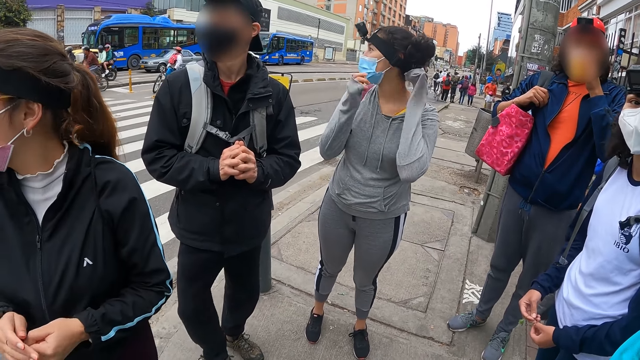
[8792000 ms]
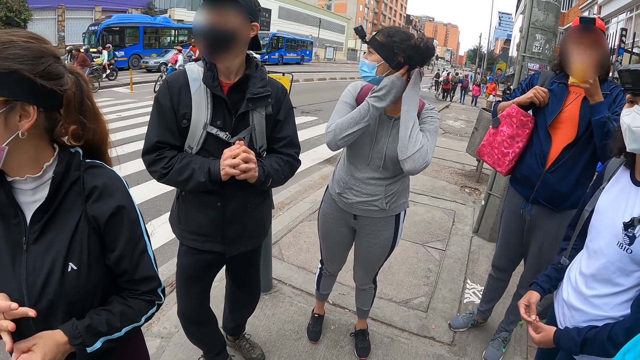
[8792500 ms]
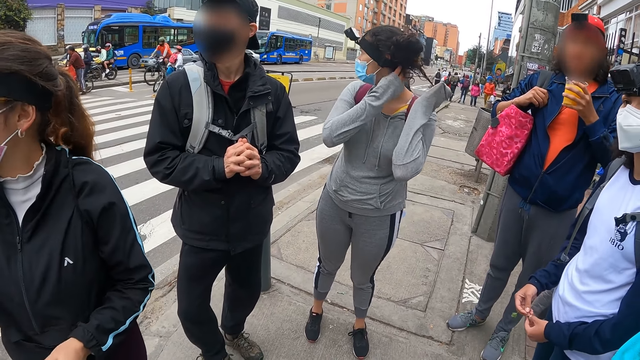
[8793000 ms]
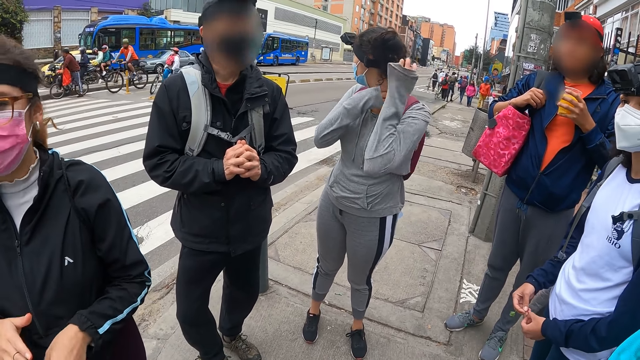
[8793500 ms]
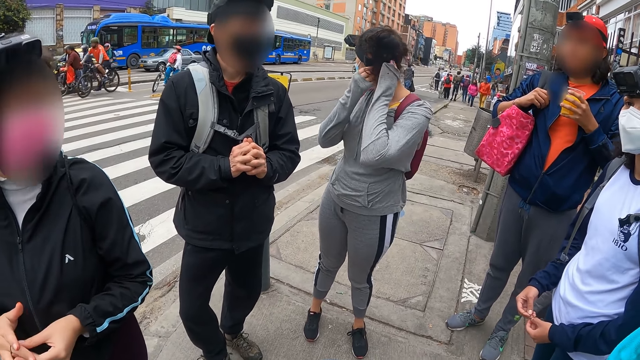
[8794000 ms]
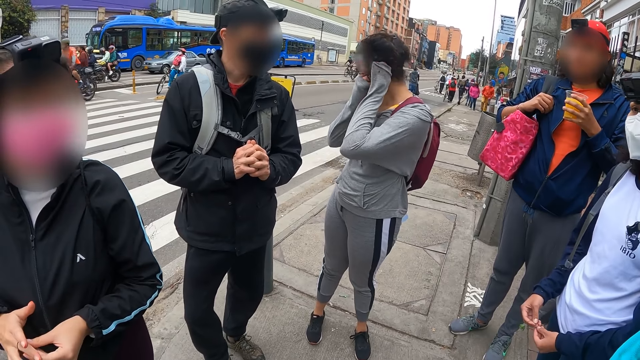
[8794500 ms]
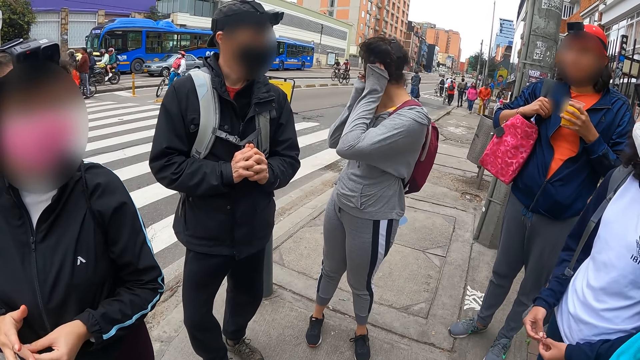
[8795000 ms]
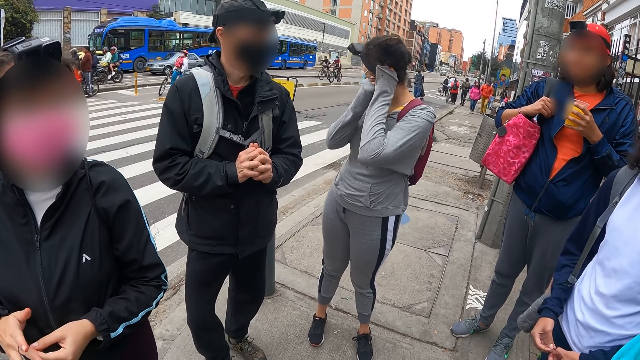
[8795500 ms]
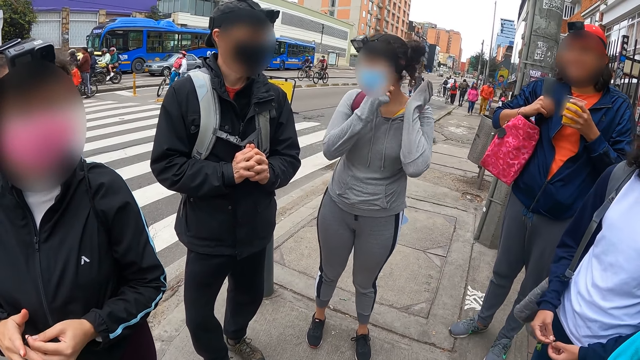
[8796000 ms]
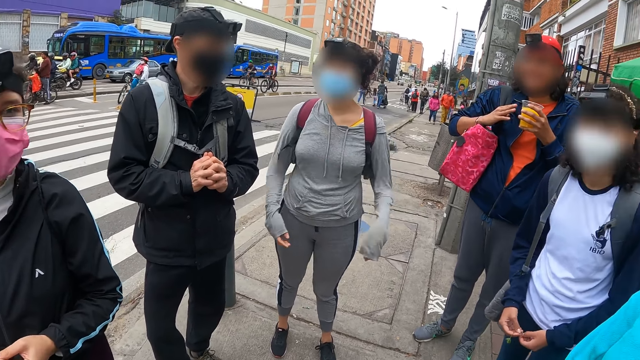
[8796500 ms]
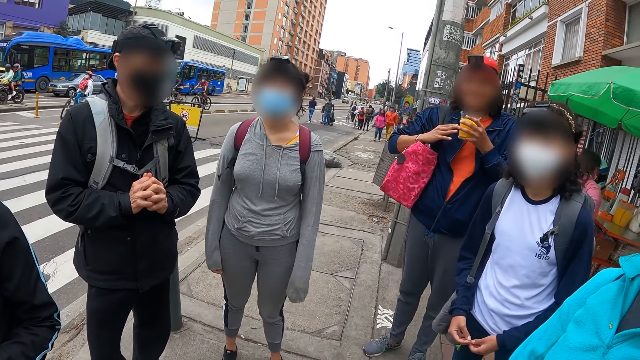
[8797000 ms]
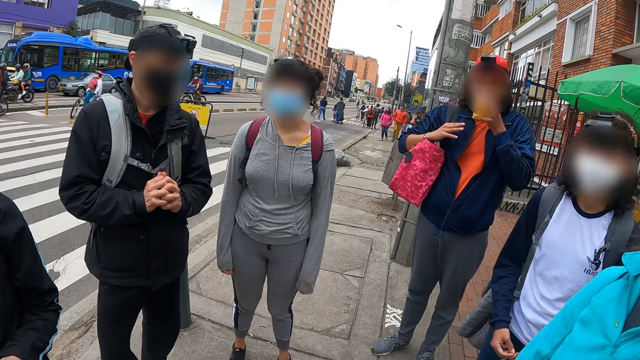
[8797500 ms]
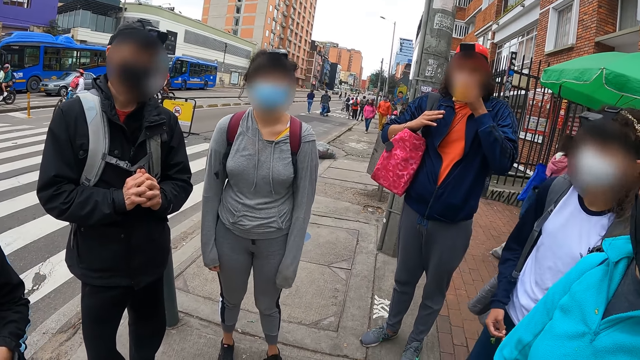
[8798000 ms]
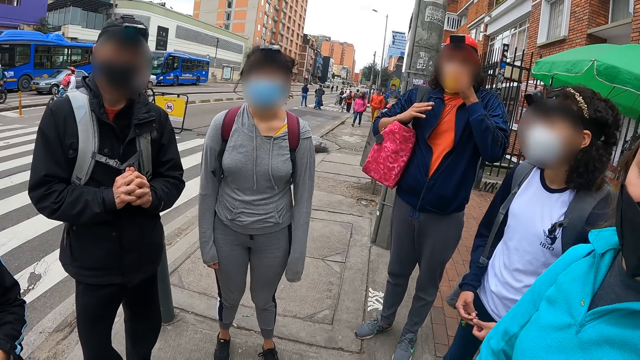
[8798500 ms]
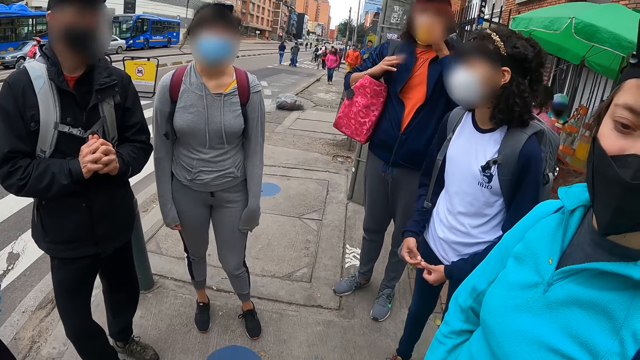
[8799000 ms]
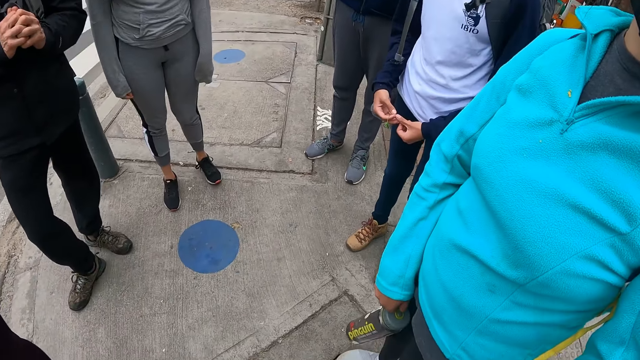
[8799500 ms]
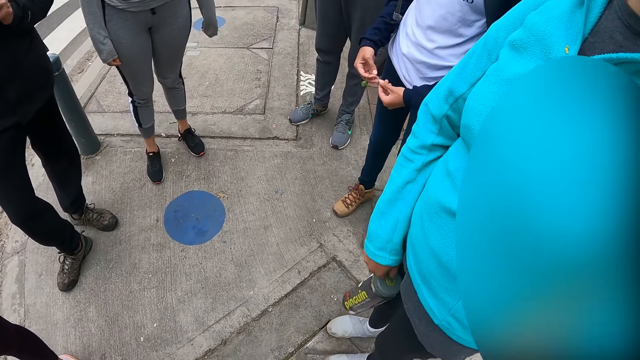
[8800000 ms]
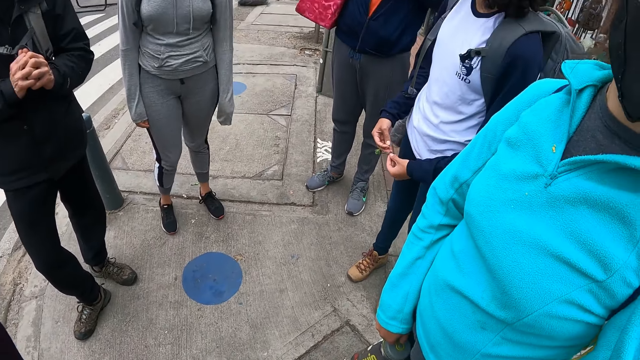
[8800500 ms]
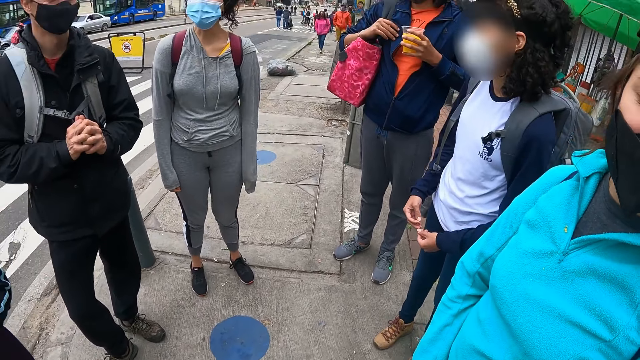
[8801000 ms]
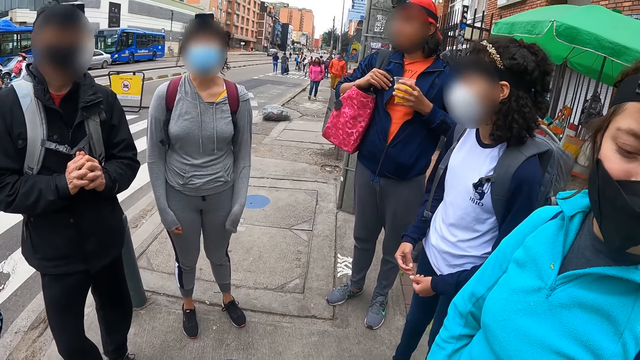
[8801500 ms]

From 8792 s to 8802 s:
The woman adjusts her hair with both hands. The camera wearer looks around. The man drinks juice from the cup in his left hand.

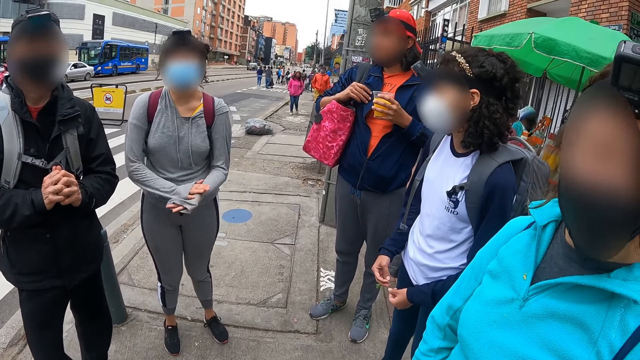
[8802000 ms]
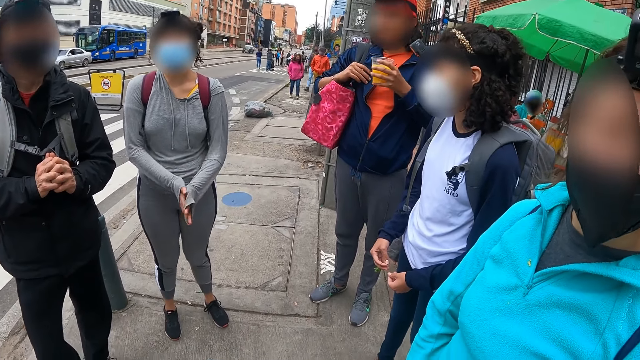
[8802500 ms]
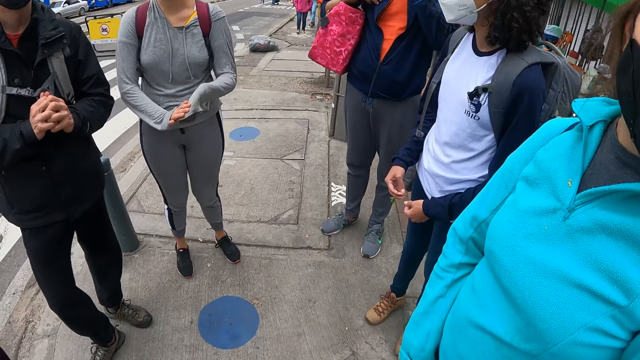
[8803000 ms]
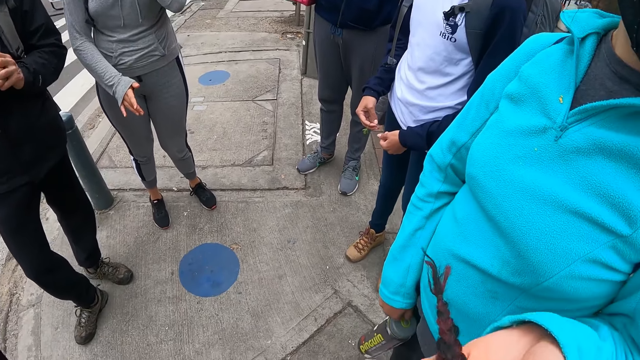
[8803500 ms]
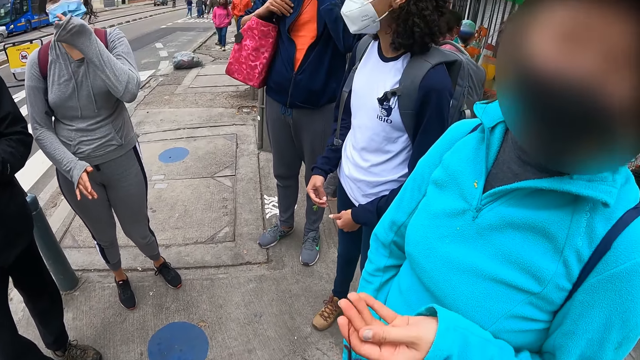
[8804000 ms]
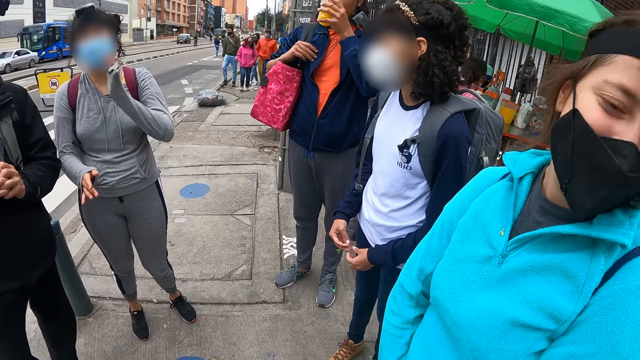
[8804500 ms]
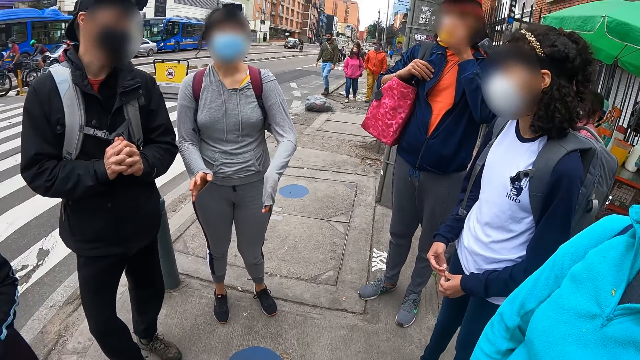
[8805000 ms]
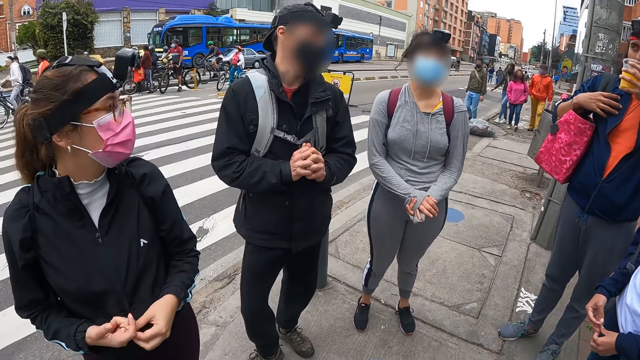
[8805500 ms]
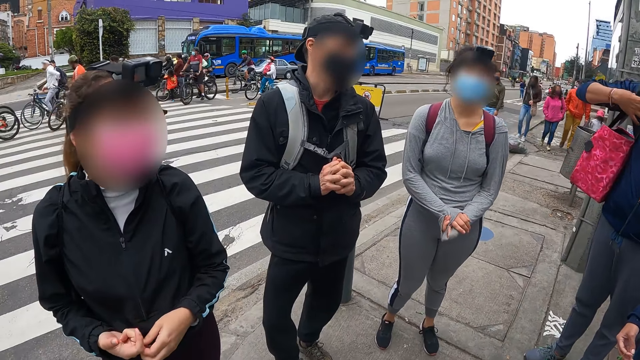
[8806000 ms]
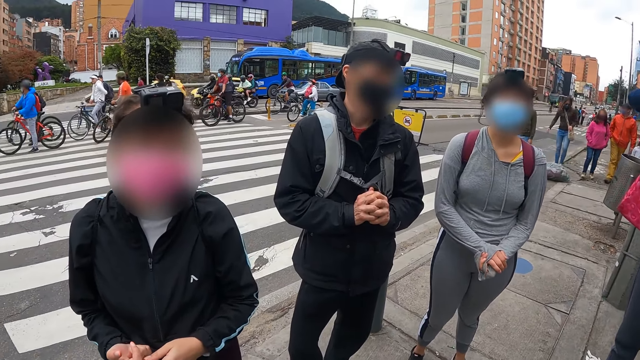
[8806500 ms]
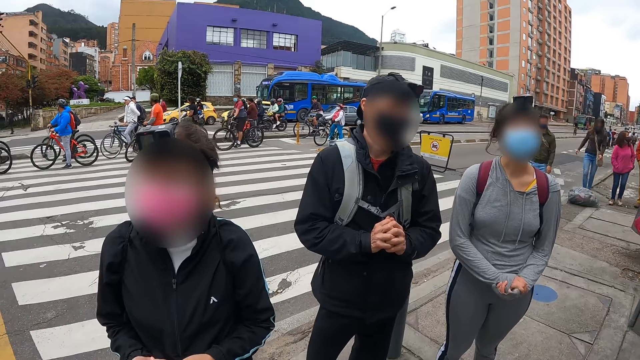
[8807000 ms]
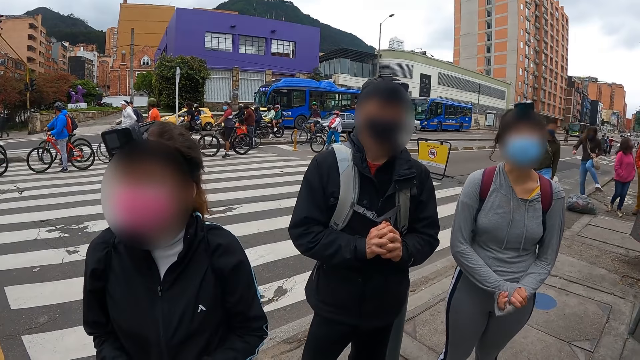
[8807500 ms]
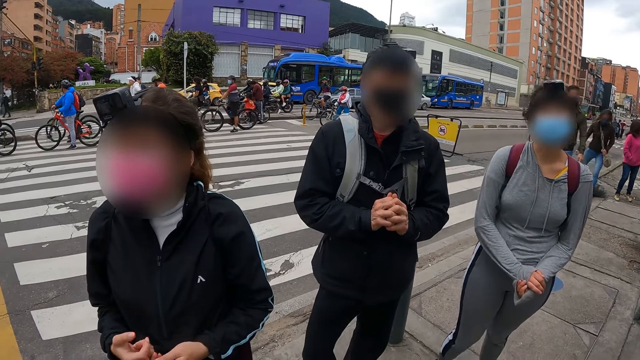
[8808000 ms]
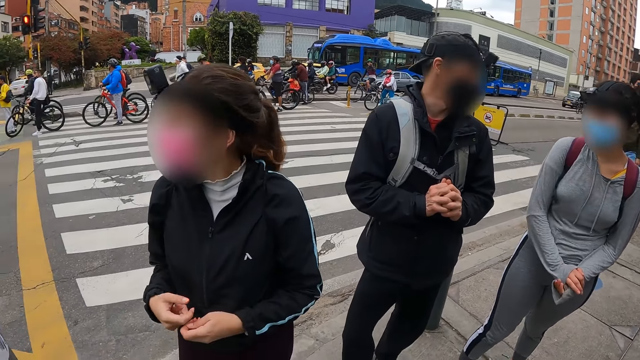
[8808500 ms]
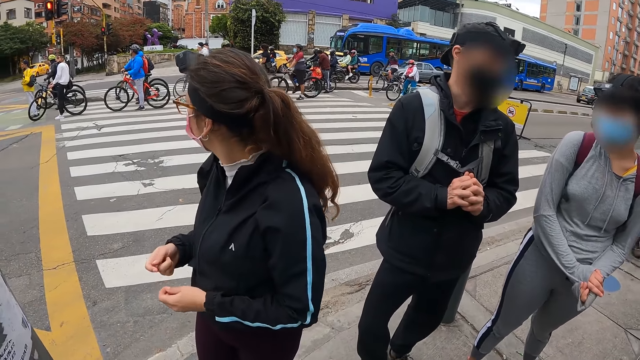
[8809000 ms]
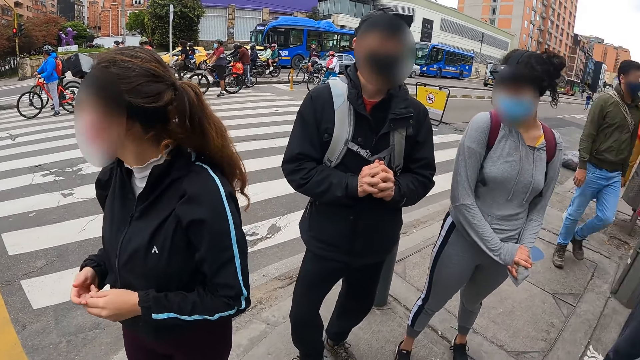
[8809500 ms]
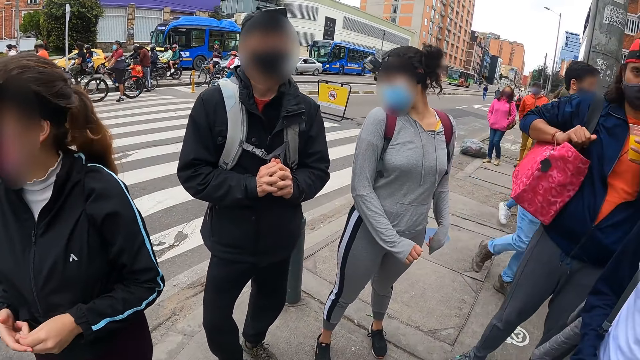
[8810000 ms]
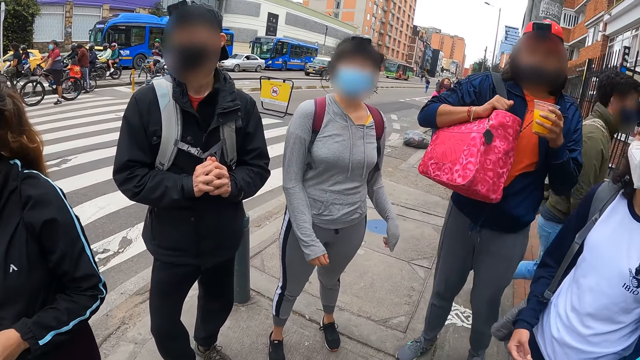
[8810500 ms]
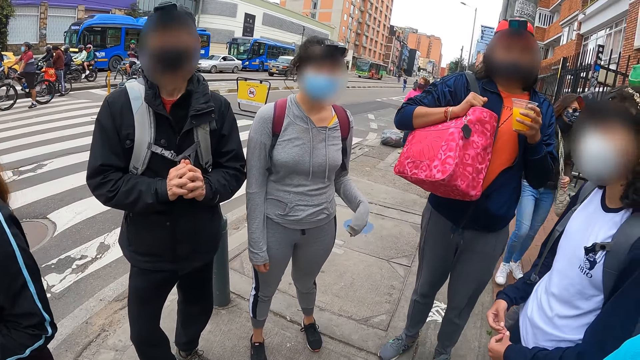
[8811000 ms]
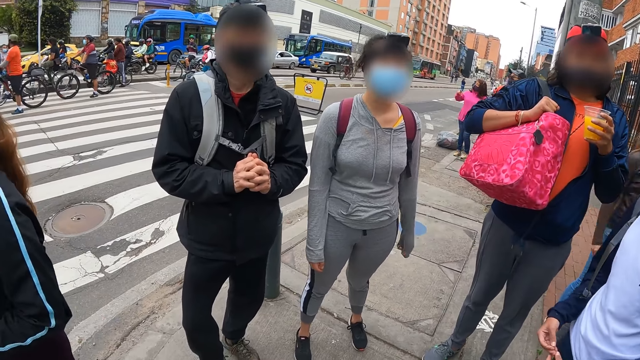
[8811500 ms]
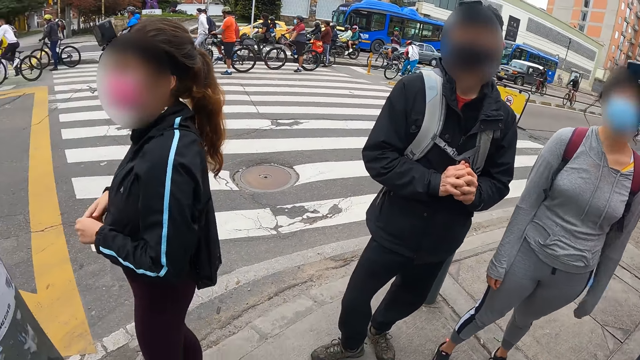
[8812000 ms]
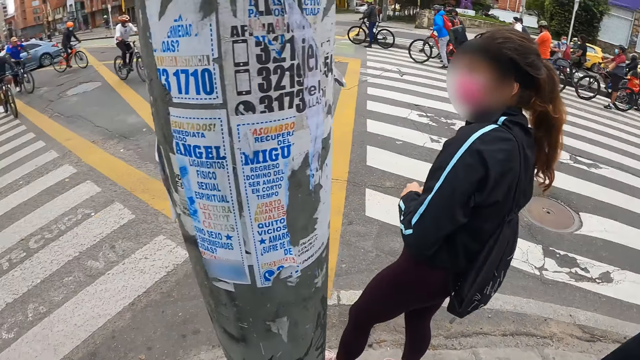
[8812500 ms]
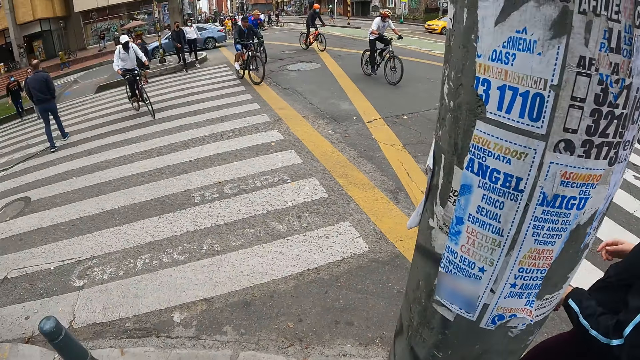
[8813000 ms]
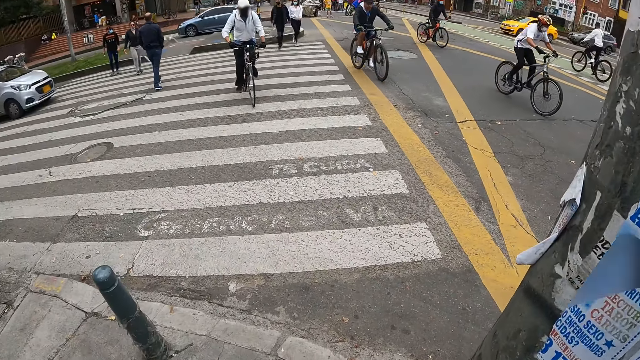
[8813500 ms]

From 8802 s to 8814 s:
A woman touches a piece of hair with her left hand. Another woman adjusts the mask on her face with her left hand. A man adjusts a bag on his right arm with his right hand.
